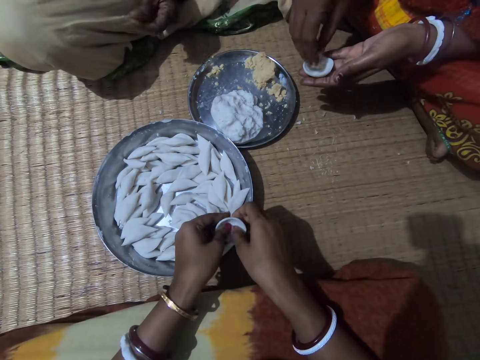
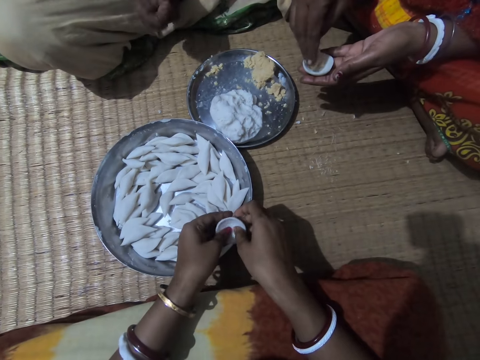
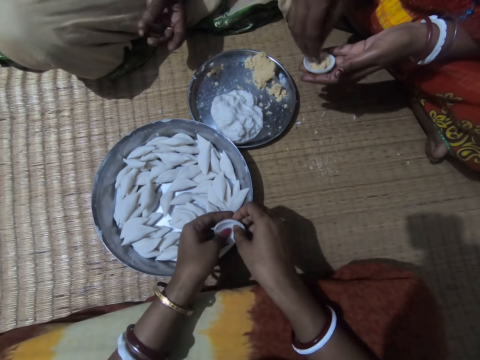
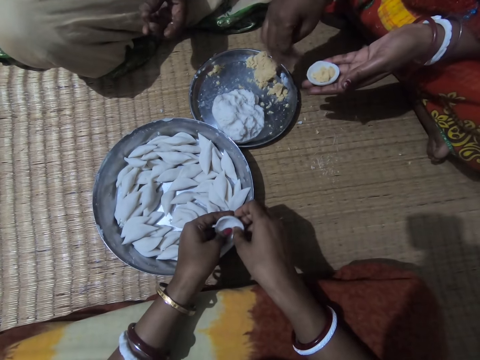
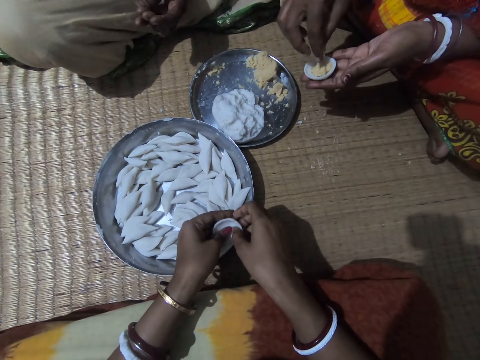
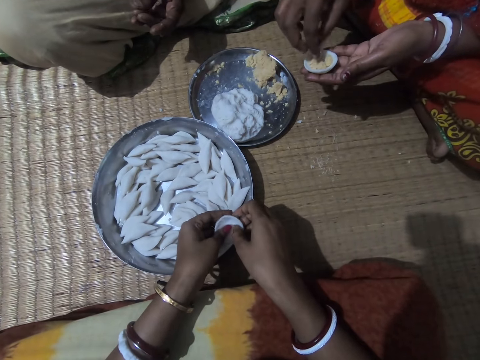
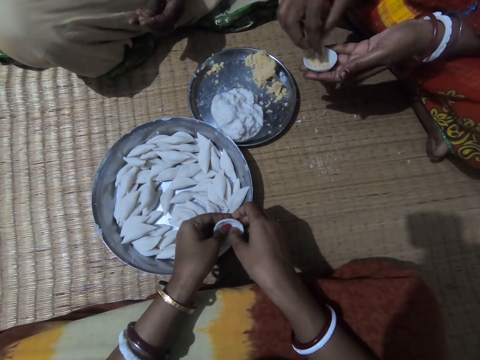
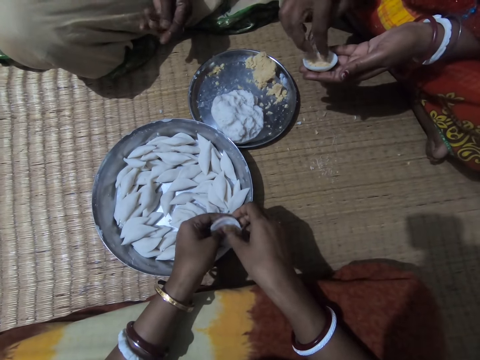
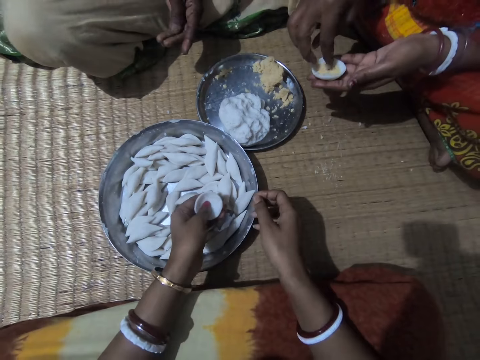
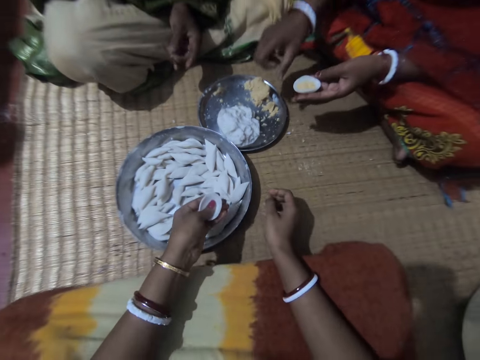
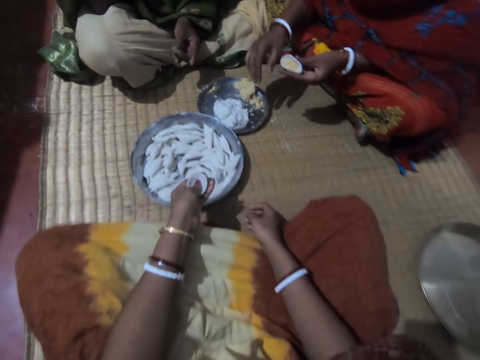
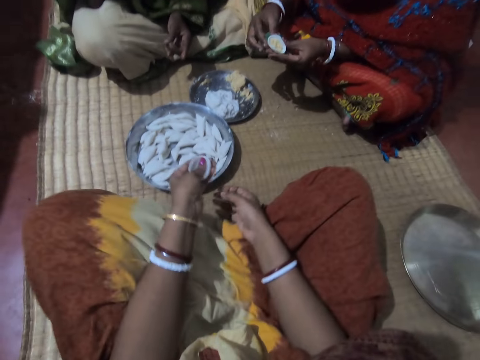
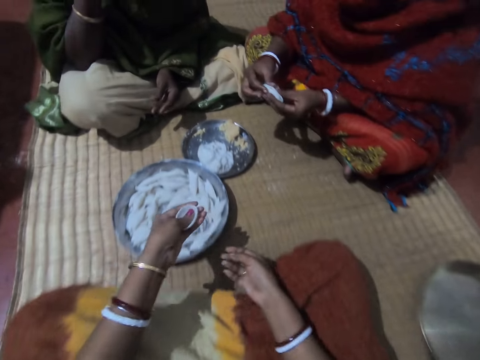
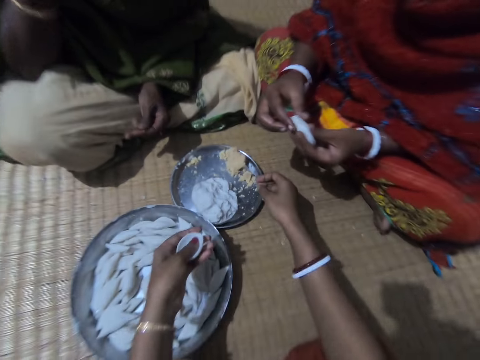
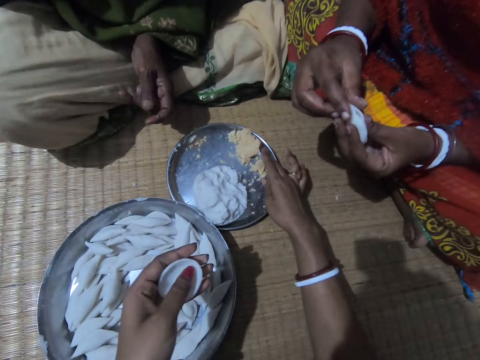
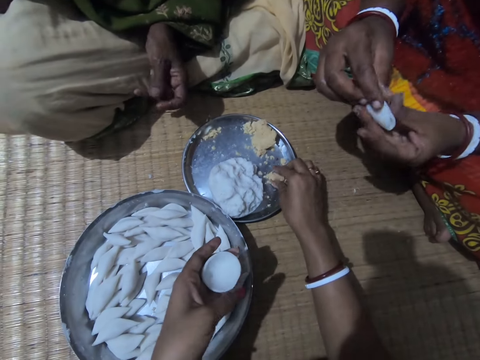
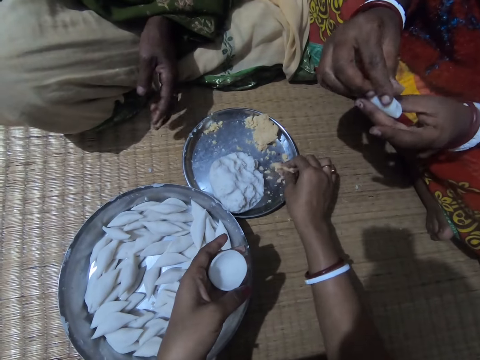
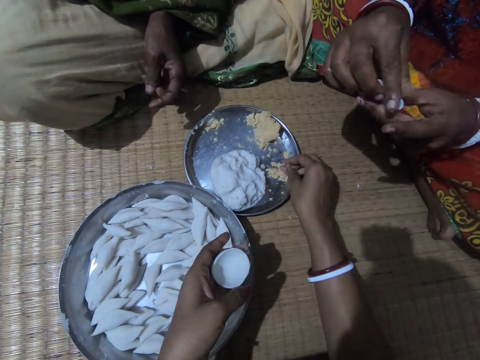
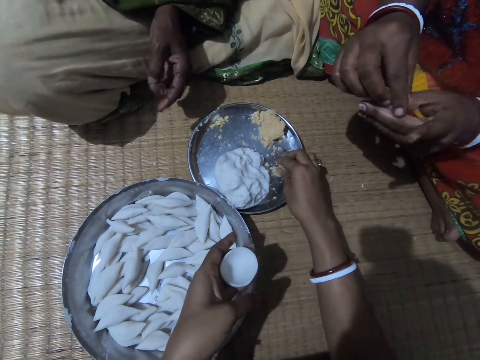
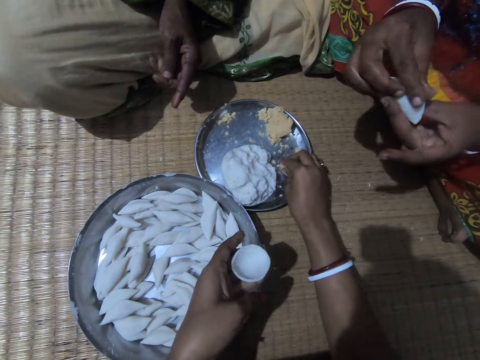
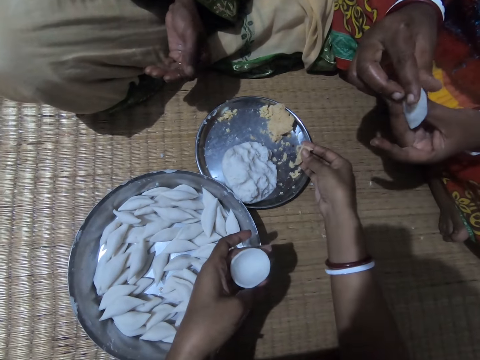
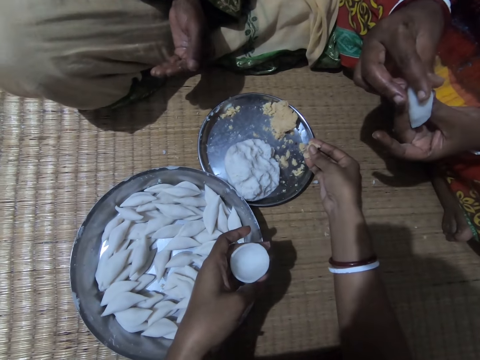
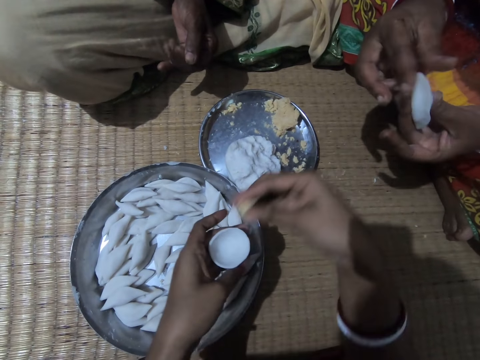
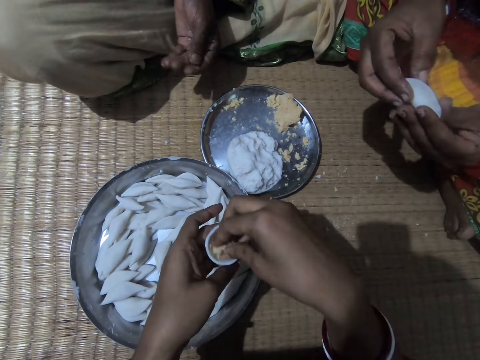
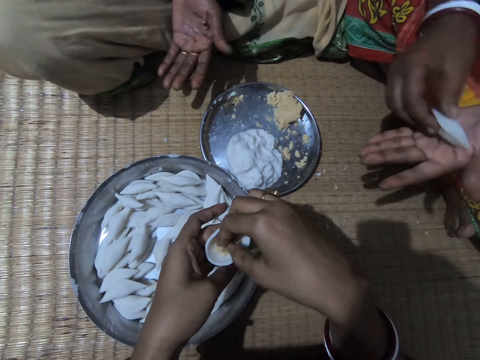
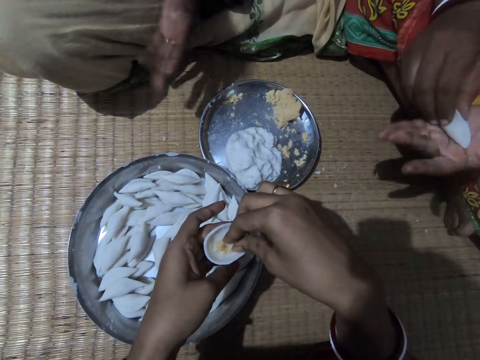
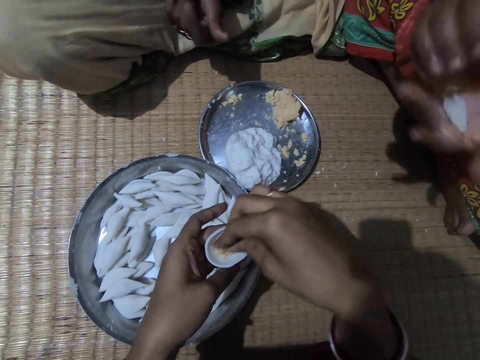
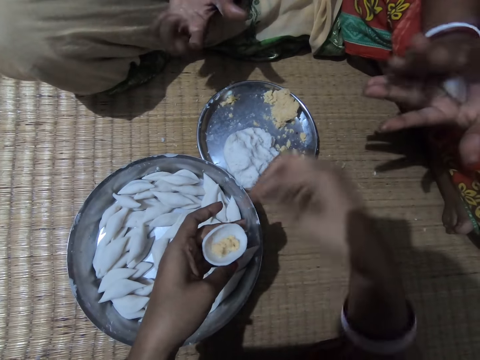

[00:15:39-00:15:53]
A woman puts the corn meal in the corn flour or dough in her hand. The woman shakes her hand on the tray and presses something in the dough. The camera wearer rolls the dough in her hands. She holds the dough in her left hand. The woman shakes her hand on the tray and rolls the dough in her hands. Another lady shakes her hand on the mat. The camera wearer takes some corn meal from the plate with her right hand. She puts the corn meal in the corn flour in her hands. The woman rolls the dough in her hands and folds the corn flour with both hands. The other lady gestures and moves her hand.

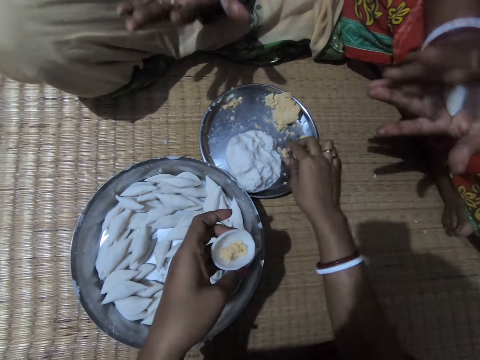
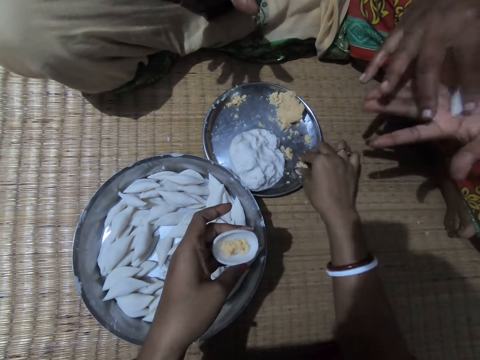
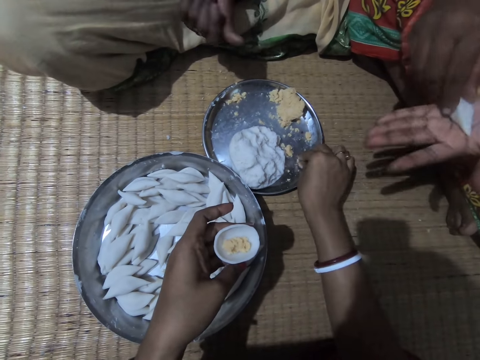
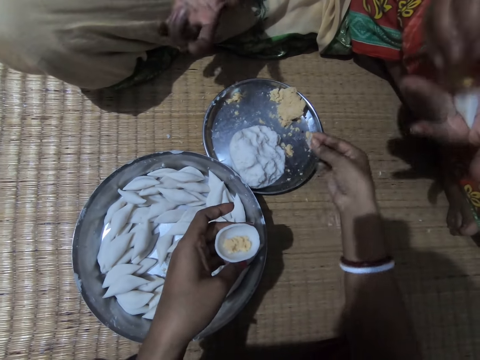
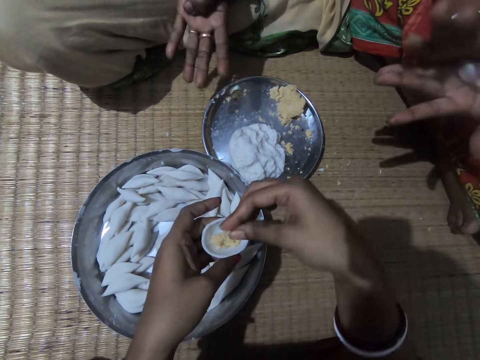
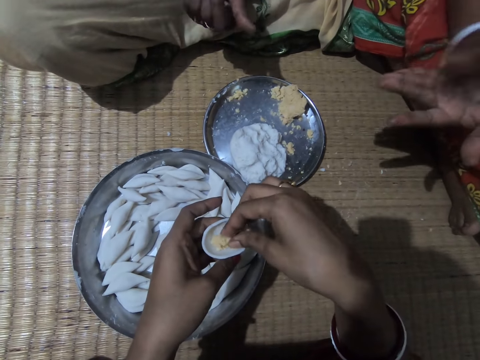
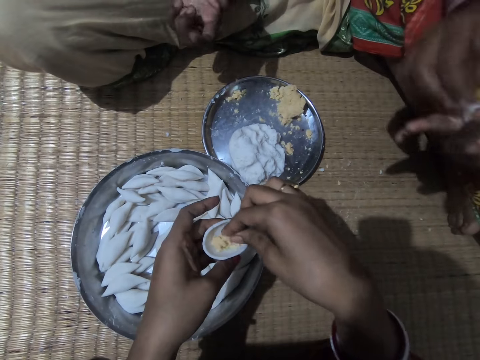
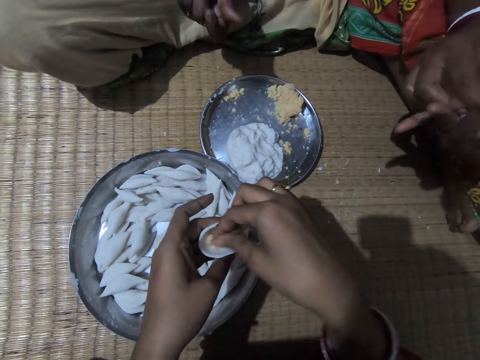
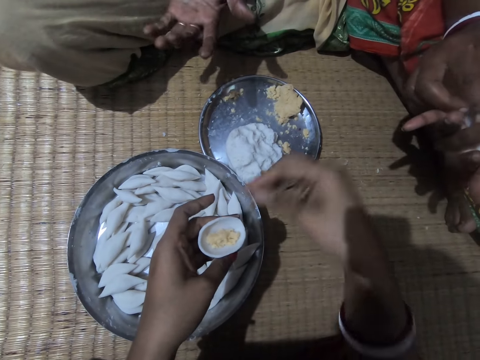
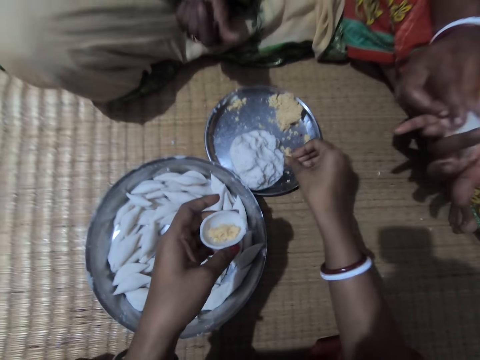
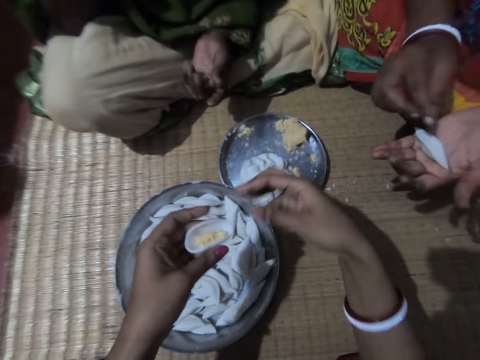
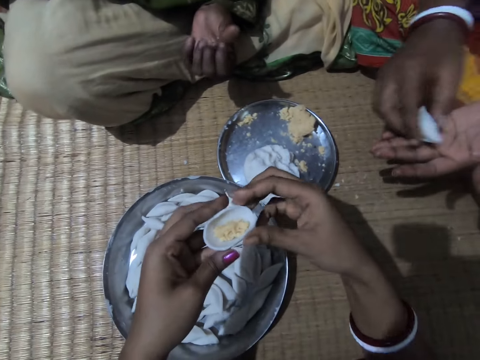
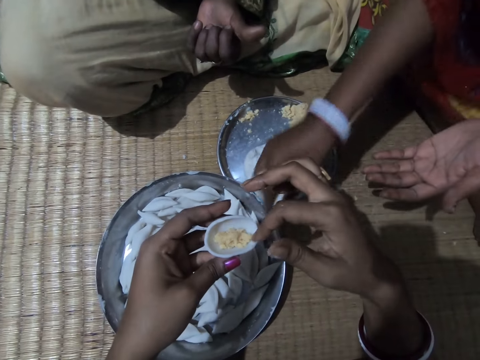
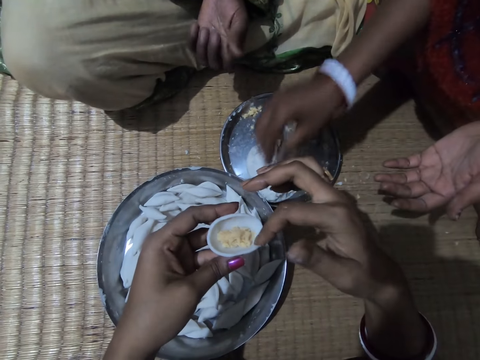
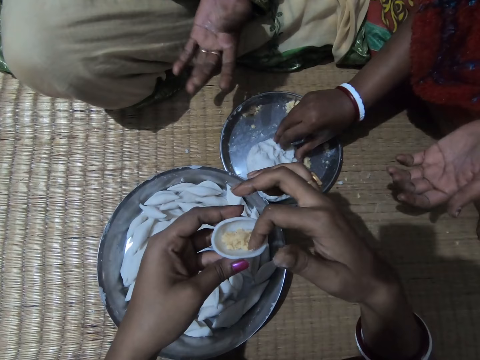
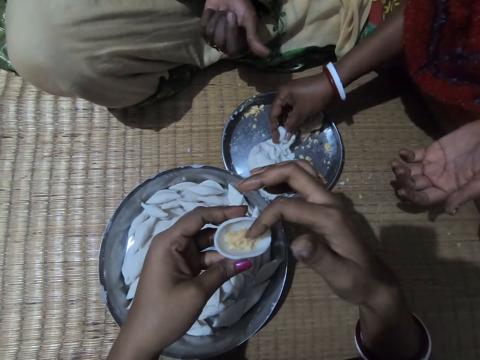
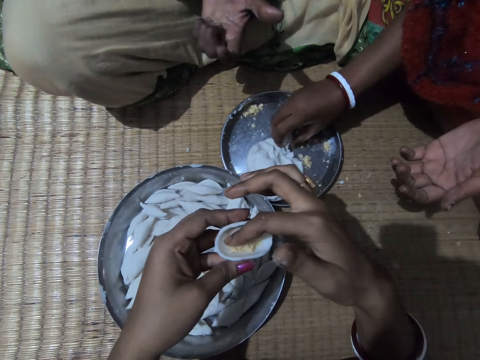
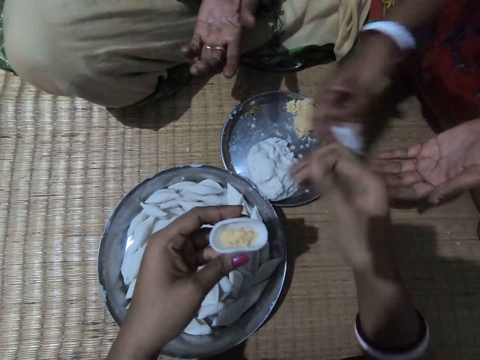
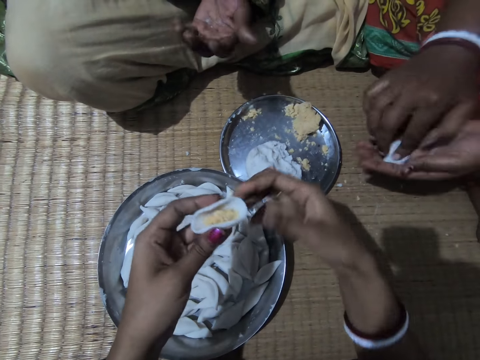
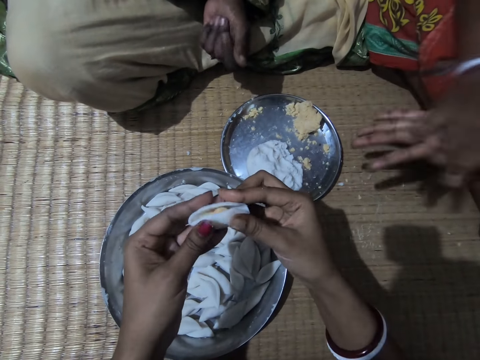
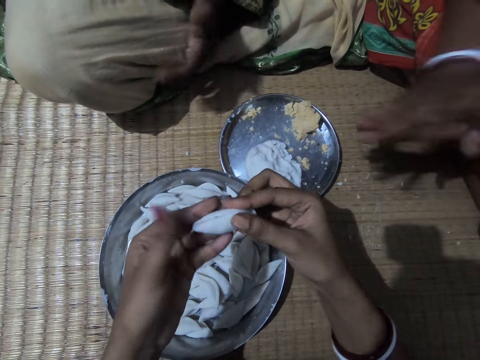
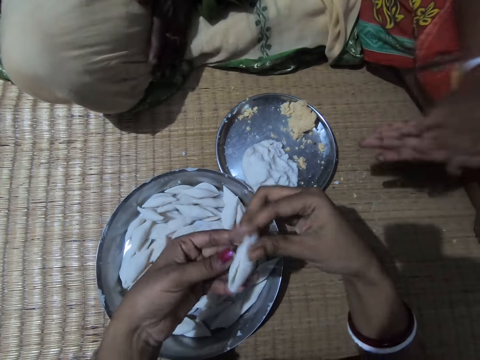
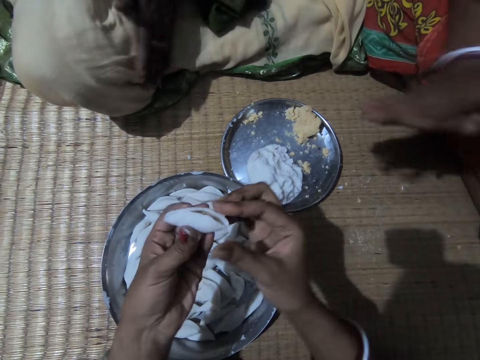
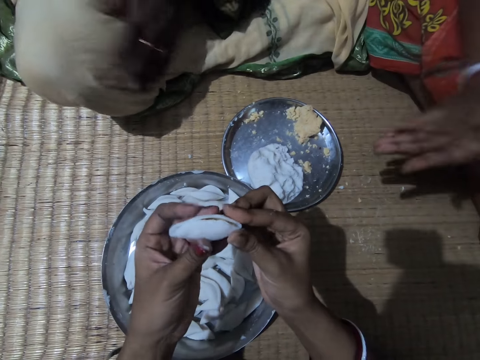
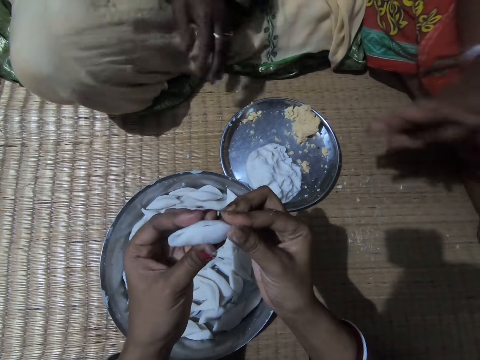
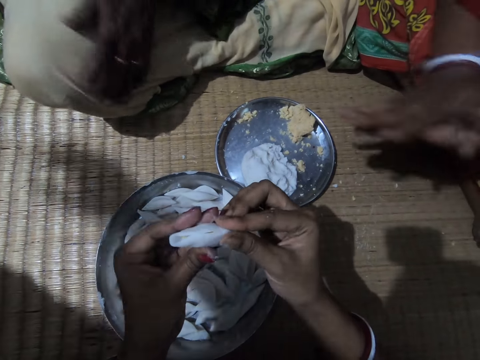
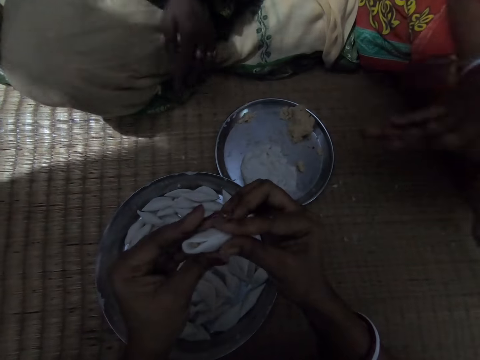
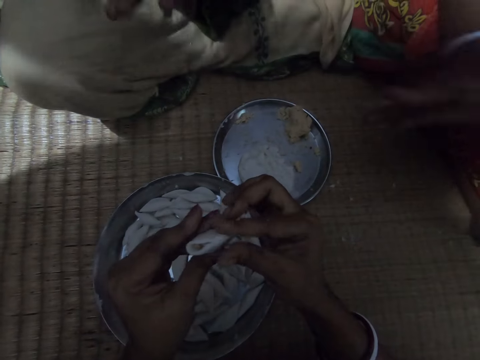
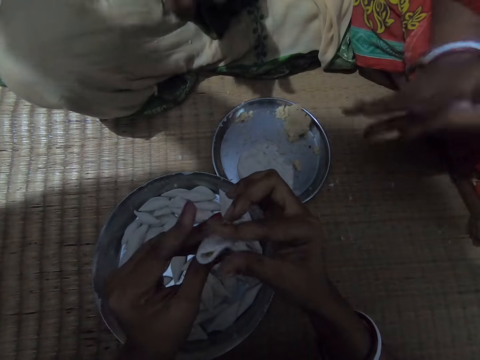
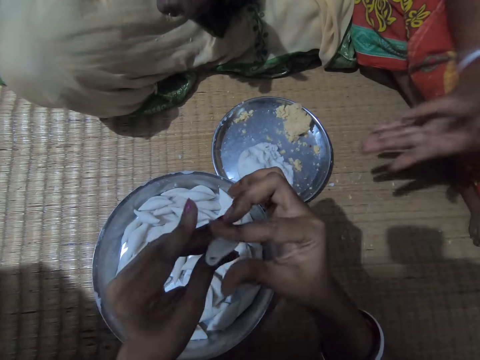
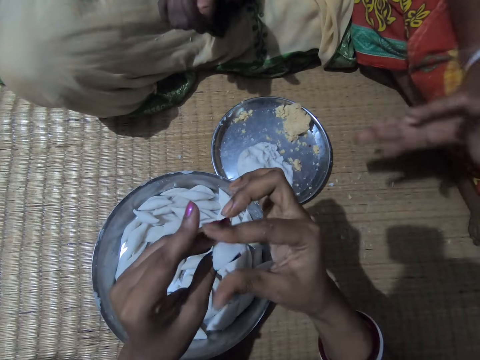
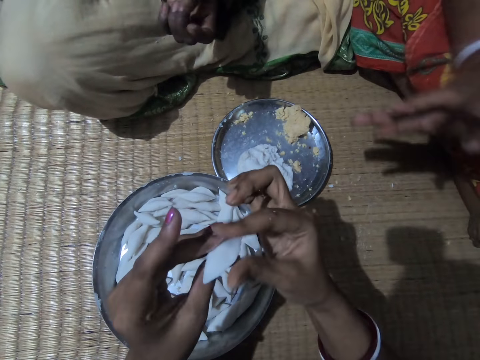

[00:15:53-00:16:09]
A woman rolls the corn flour or dough with both hands. The camera wearer takes some corn meal from the plate with her right hand. She puts the corn meal in the corn flour in her hands. She shakes her hand on the tray. The woman drops the rolled corn flour in the plate with her right hand. The camera wearer presses something in the dough in her hands. The woman cuts the dough from the tray and takes some corn flour from the plate with her right hand. The woman shifts the dough to her left hand. The camera wearer rolls the dough in her hands. The woman rolls the corn flour with both hands. Another lady wipes her hand on her cloth. The camera wearer folds the corn flour with both hands.
